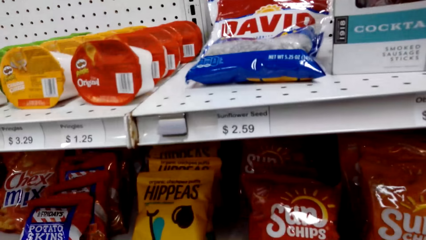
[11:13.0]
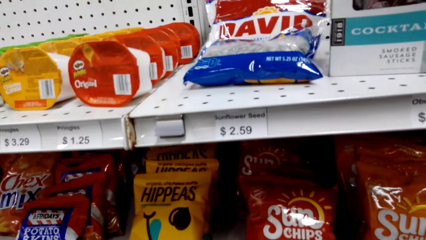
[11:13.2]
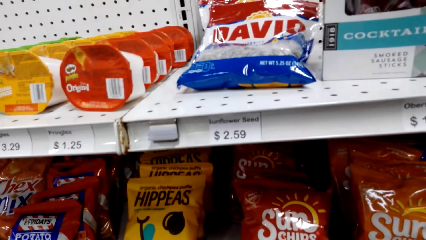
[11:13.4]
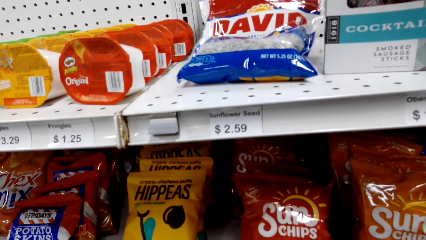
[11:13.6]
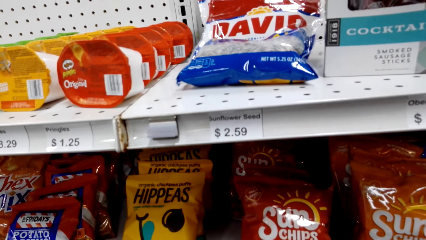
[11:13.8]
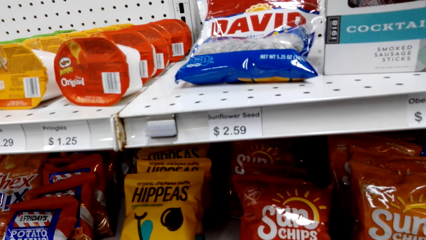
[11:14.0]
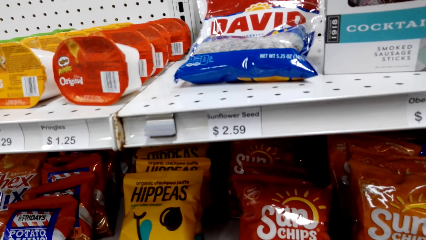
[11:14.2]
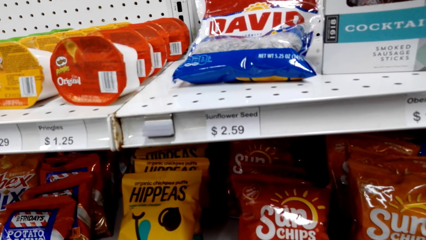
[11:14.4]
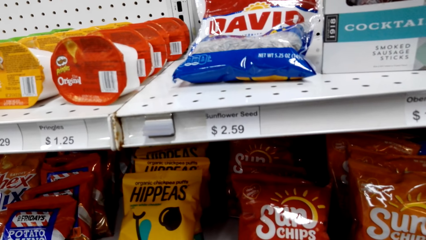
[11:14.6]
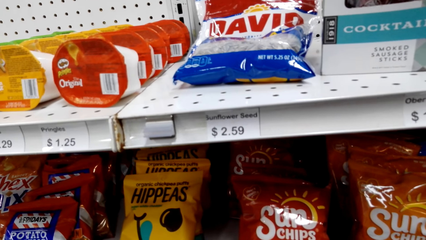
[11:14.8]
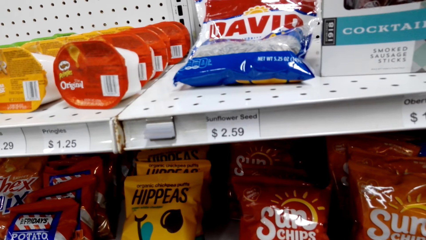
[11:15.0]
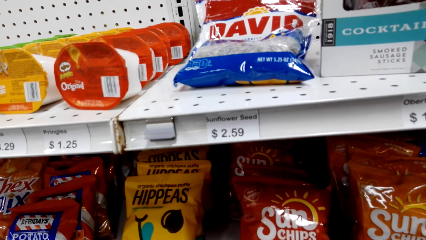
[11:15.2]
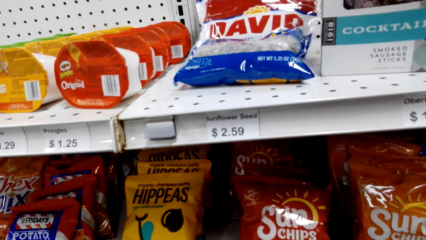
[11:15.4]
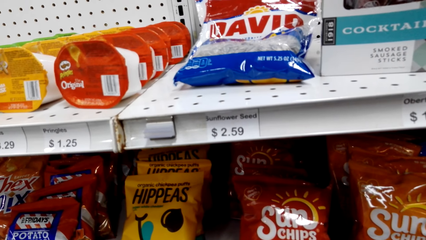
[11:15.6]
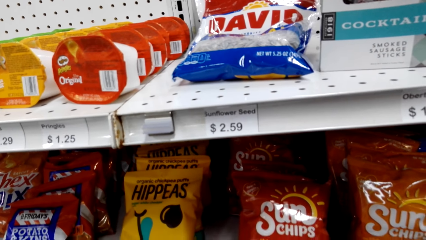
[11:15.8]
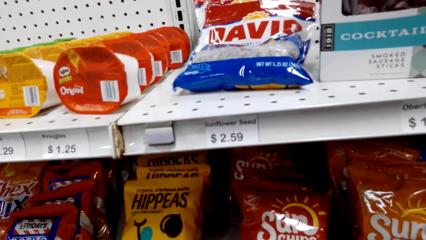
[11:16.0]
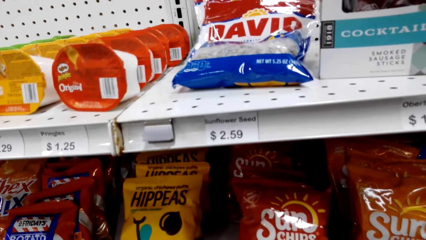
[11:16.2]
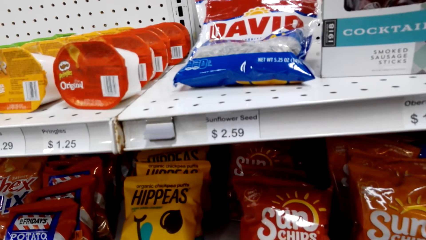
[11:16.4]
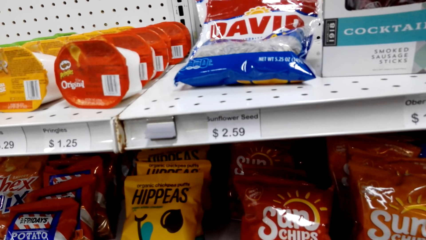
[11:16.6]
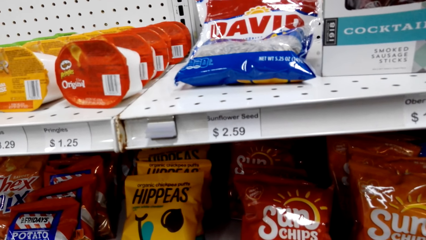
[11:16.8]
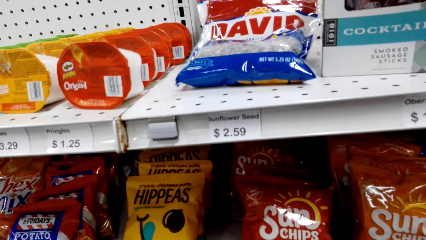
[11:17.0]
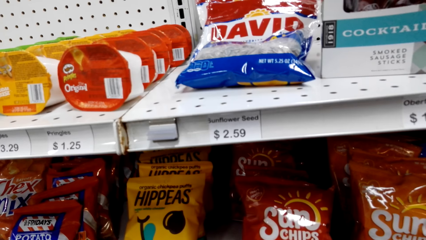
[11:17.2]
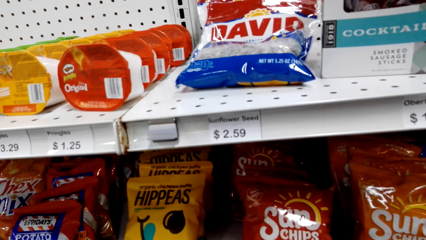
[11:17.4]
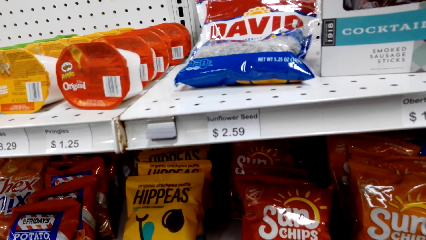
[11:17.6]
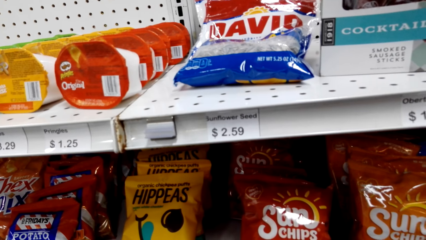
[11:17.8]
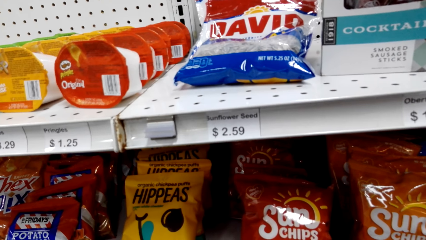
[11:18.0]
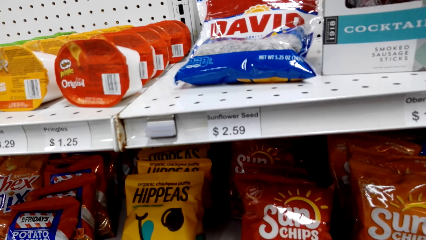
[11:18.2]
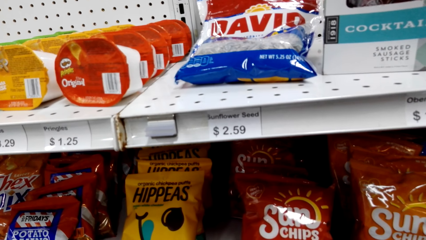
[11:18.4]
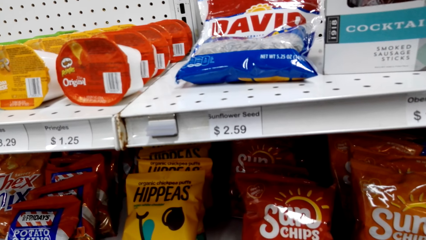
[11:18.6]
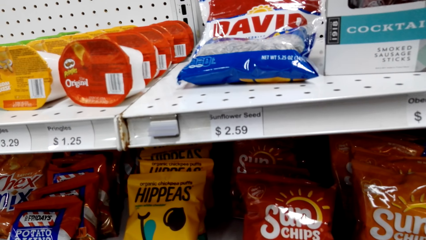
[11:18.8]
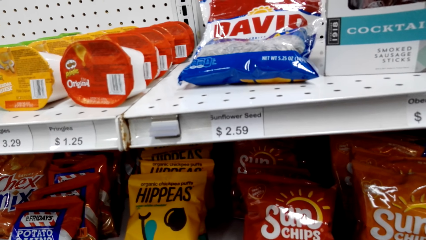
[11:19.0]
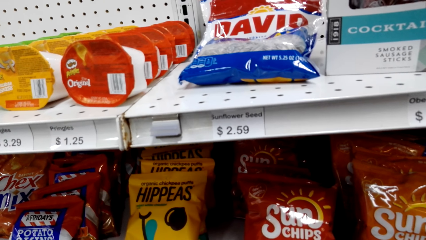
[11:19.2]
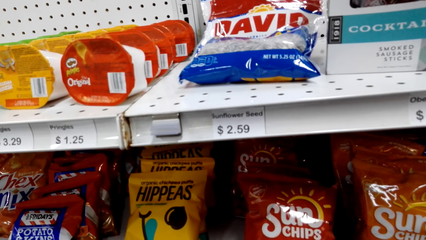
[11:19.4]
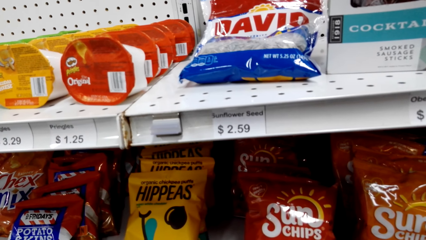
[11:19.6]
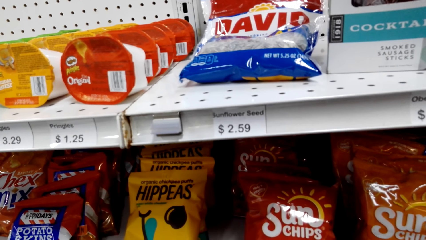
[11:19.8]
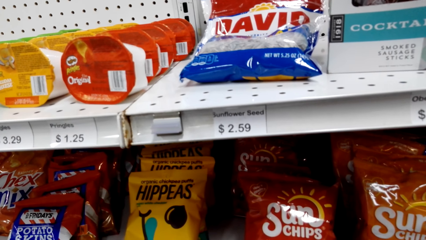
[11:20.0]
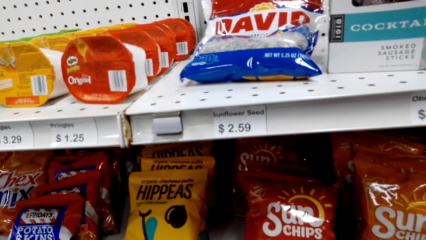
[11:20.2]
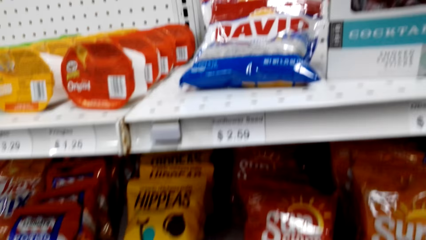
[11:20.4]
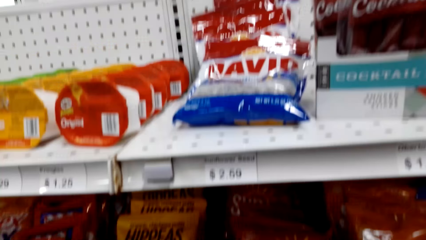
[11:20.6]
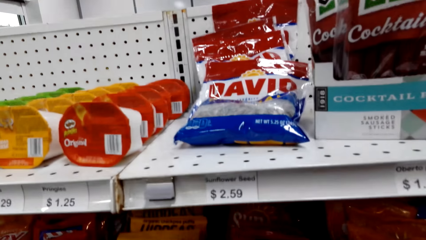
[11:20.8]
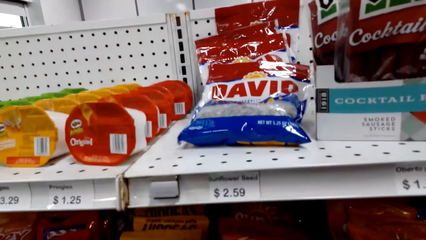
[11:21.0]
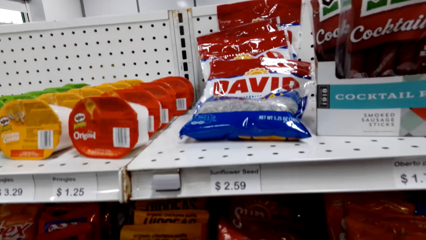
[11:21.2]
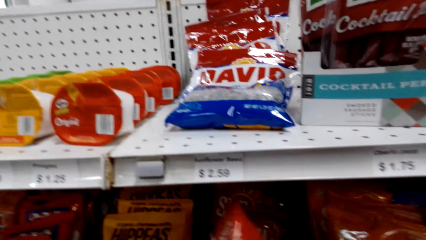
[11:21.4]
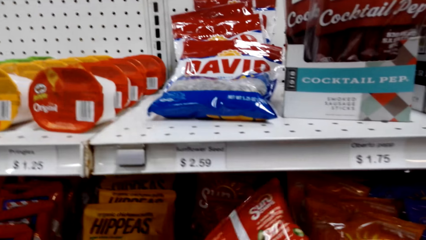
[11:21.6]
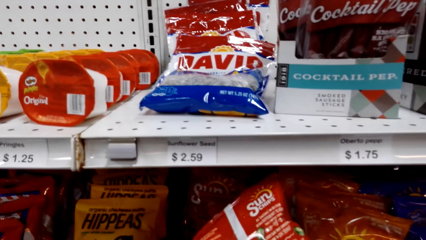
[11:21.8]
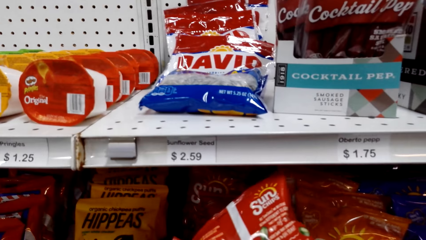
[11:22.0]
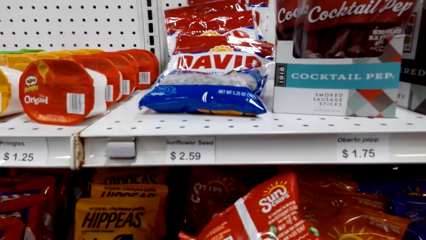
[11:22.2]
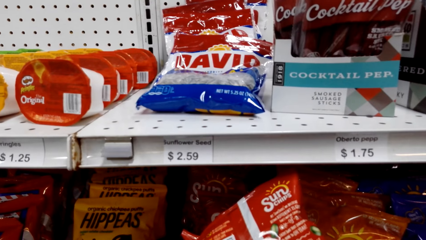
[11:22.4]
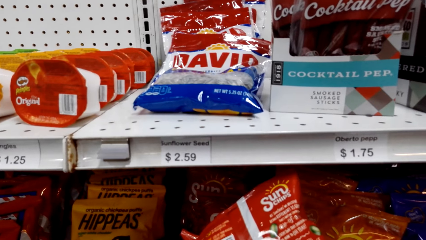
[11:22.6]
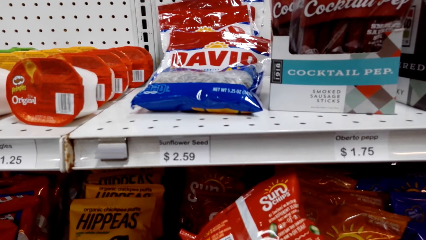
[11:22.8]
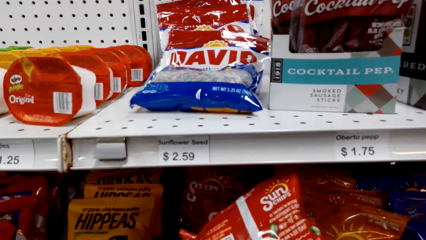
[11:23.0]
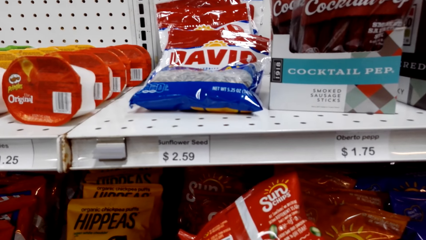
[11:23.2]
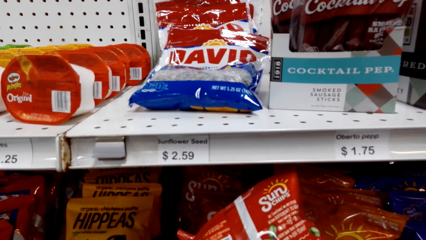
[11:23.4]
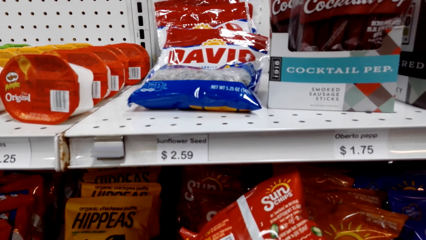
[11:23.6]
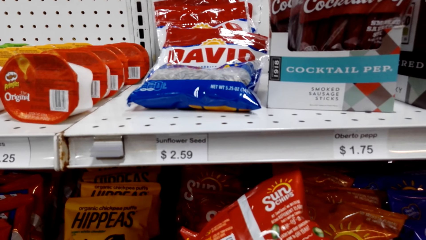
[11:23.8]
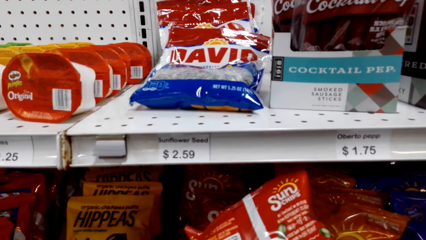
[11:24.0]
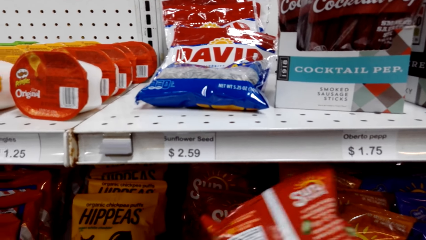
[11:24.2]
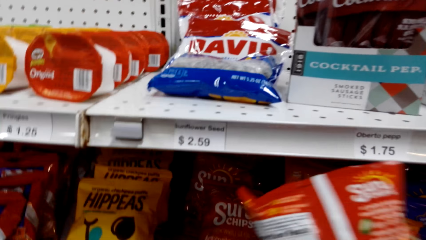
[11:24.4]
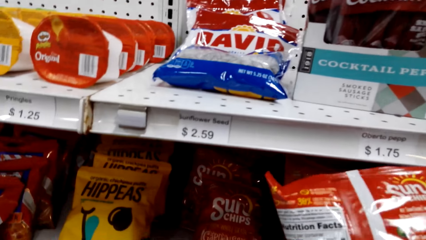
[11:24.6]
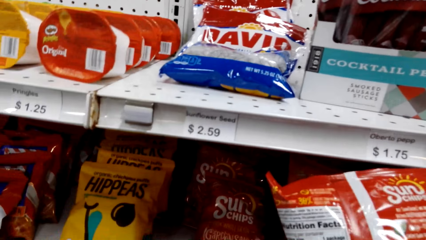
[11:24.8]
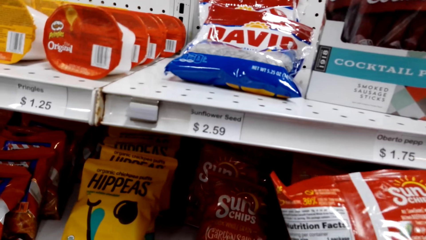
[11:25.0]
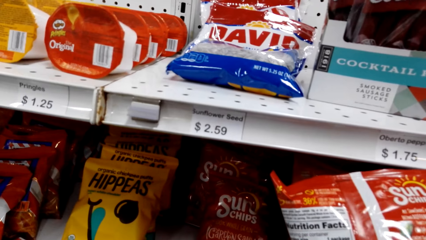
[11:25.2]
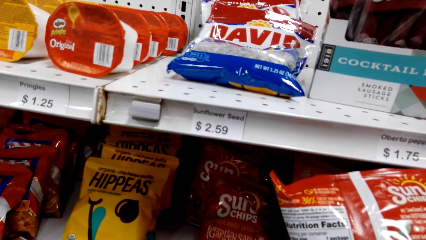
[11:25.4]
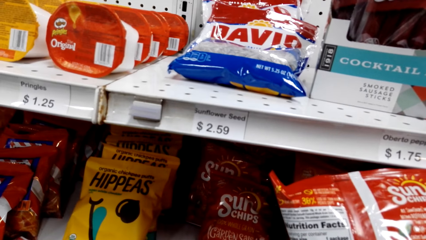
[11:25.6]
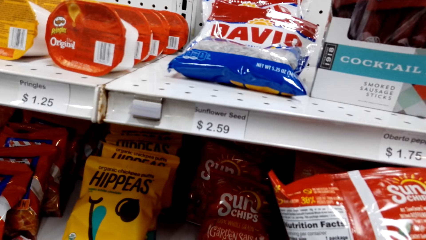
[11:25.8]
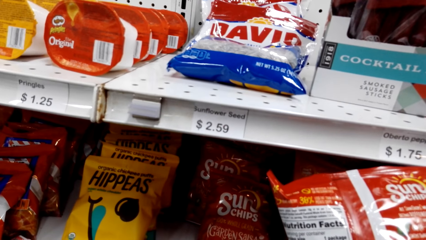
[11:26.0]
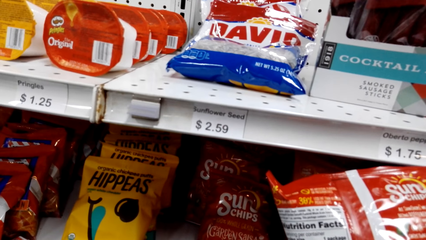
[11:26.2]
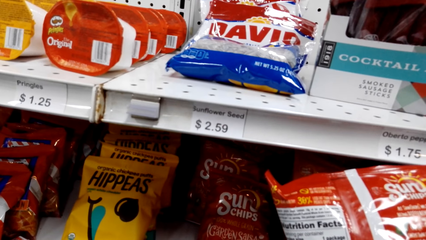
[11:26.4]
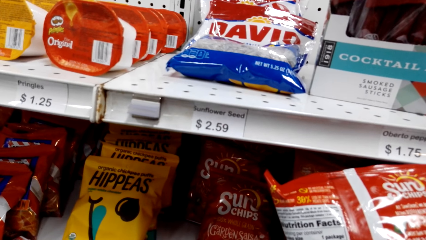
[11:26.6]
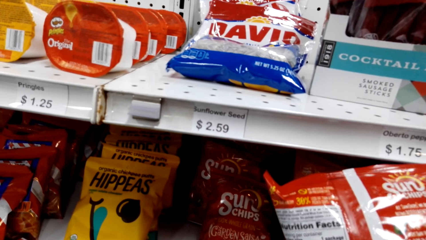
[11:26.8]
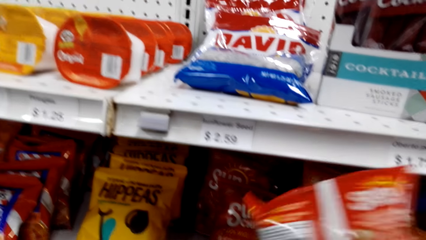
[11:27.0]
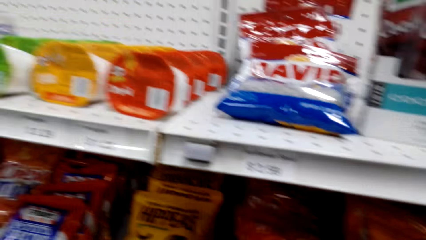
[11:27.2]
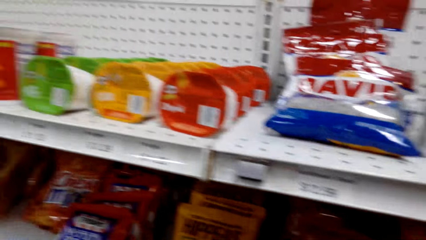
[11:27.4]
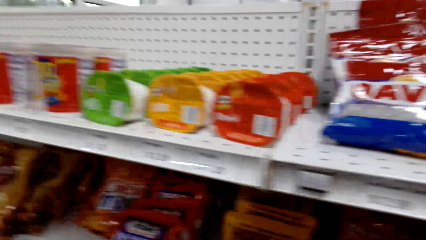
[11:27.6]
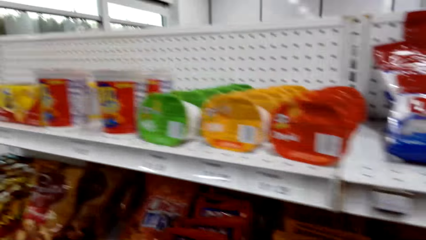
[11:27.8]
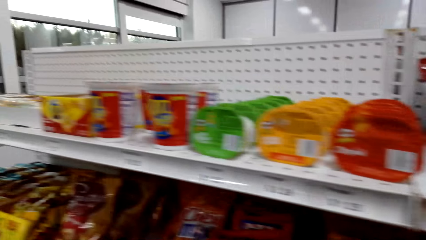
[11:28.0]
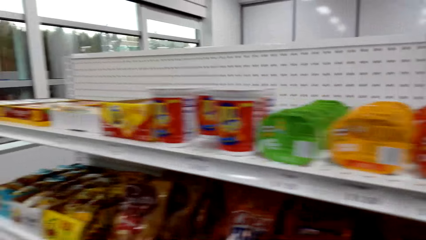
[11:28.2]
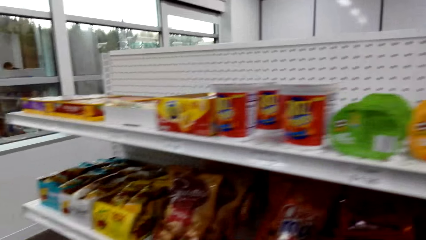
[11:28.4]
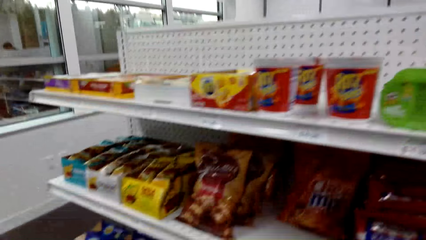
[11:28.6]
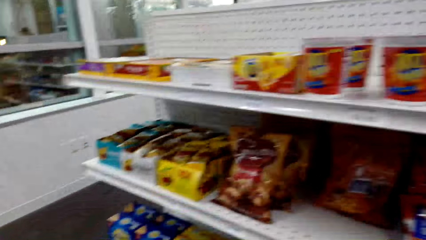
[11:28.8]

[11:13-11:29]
The camera wearer picks up the chips.
